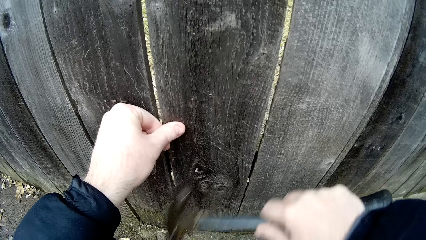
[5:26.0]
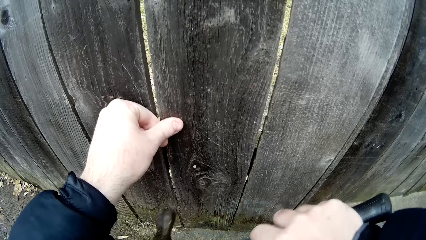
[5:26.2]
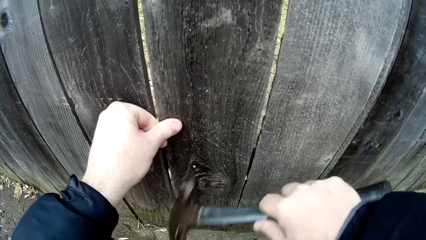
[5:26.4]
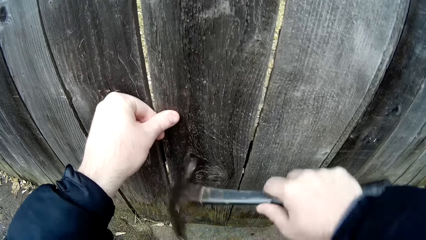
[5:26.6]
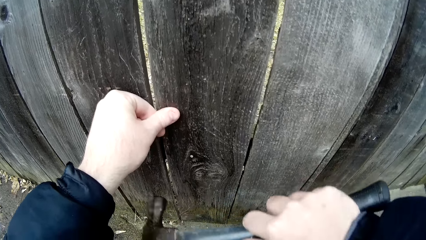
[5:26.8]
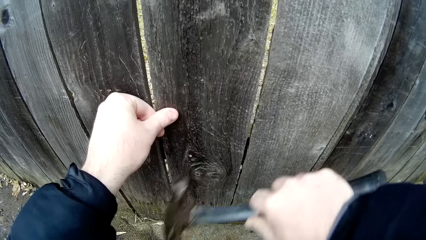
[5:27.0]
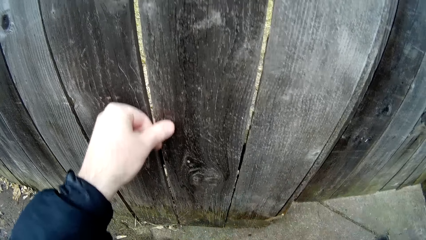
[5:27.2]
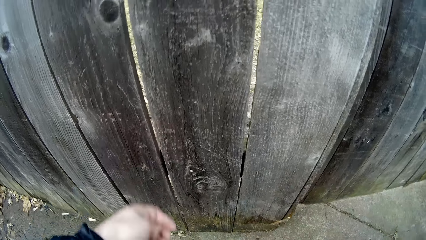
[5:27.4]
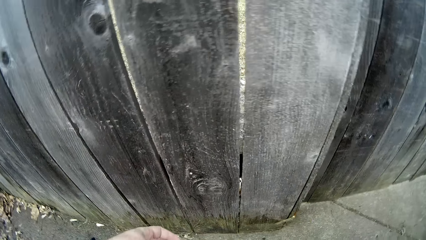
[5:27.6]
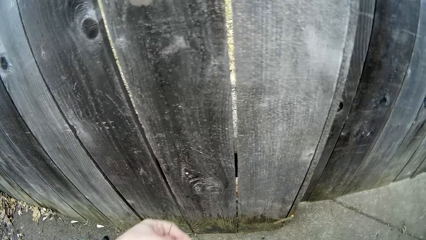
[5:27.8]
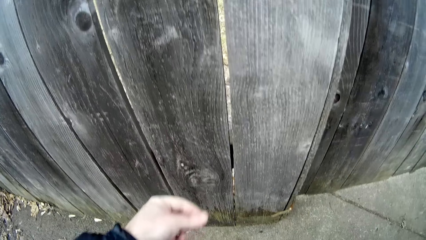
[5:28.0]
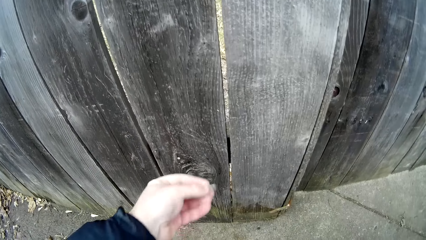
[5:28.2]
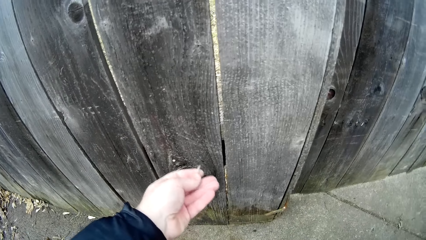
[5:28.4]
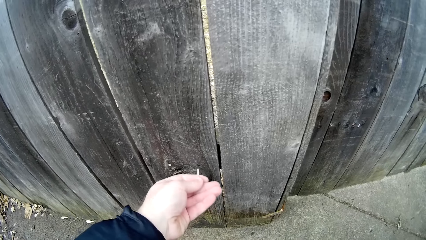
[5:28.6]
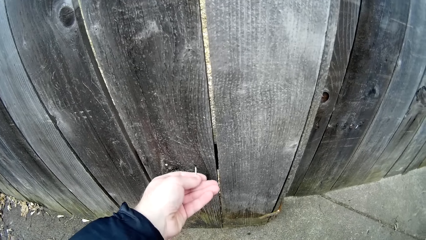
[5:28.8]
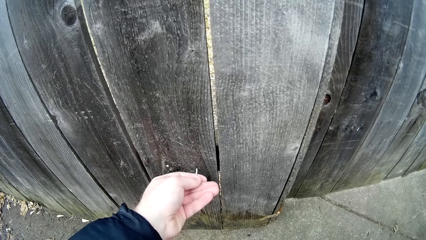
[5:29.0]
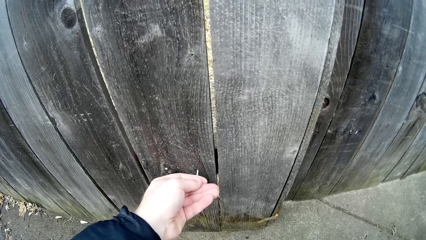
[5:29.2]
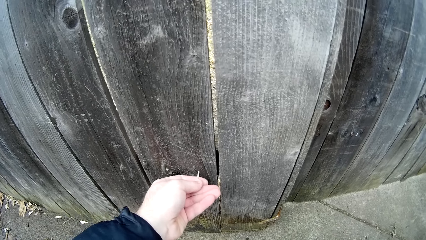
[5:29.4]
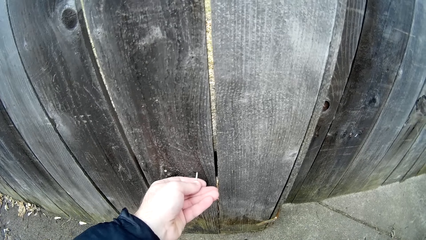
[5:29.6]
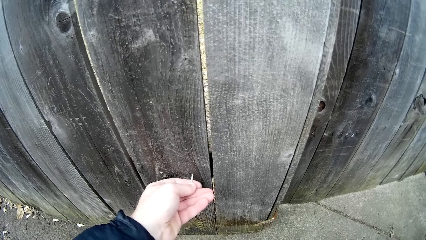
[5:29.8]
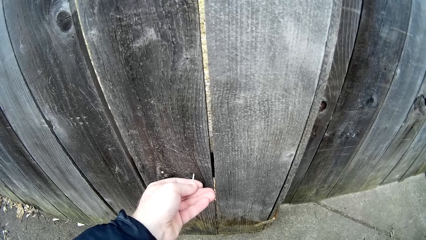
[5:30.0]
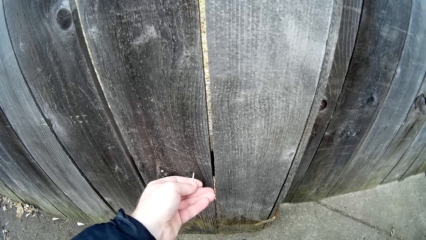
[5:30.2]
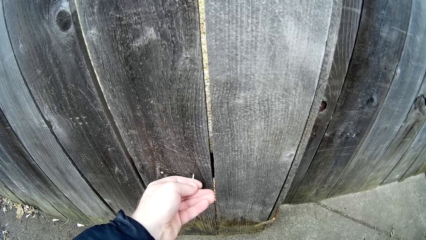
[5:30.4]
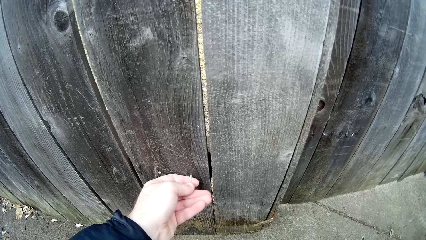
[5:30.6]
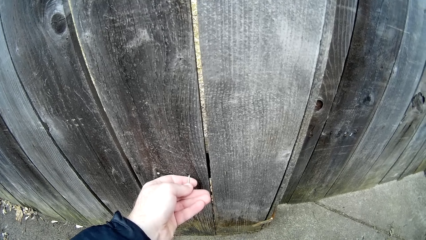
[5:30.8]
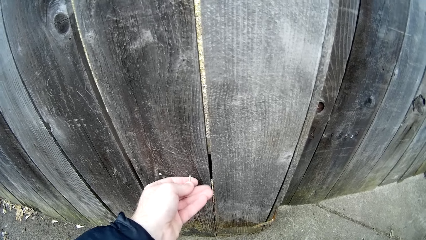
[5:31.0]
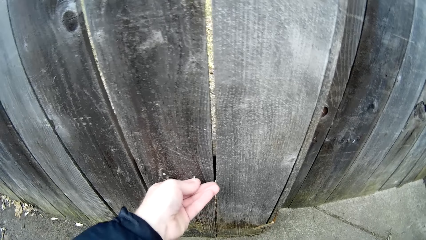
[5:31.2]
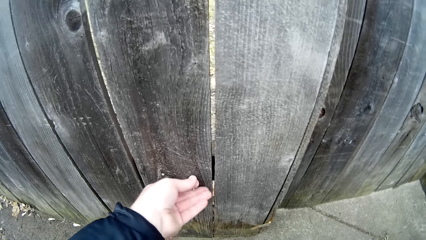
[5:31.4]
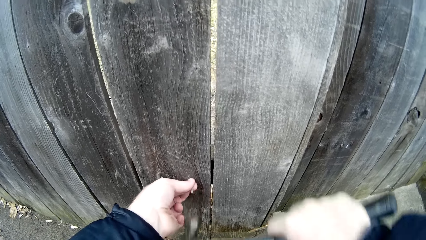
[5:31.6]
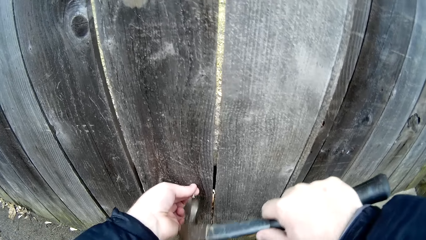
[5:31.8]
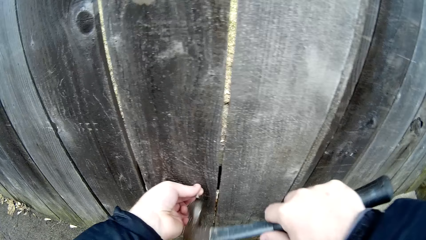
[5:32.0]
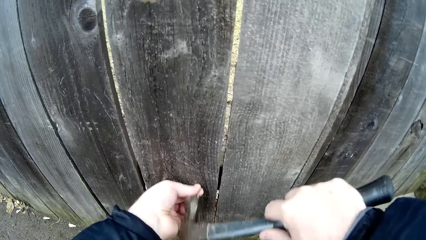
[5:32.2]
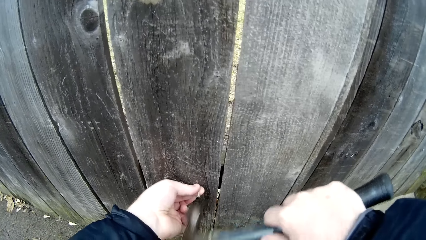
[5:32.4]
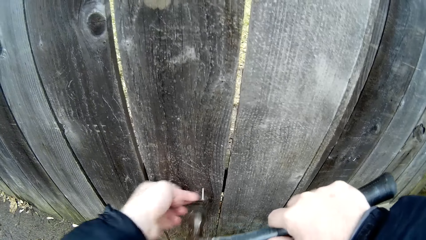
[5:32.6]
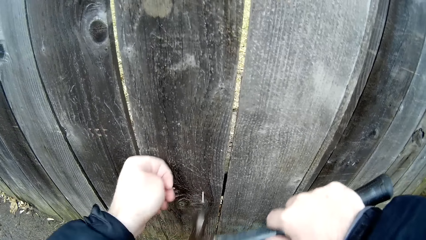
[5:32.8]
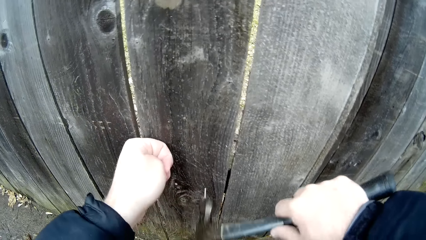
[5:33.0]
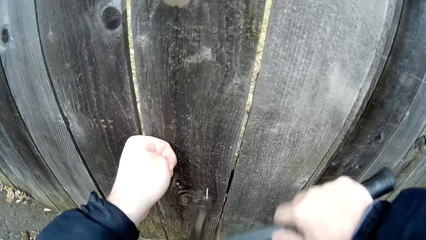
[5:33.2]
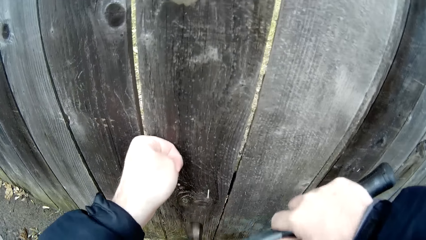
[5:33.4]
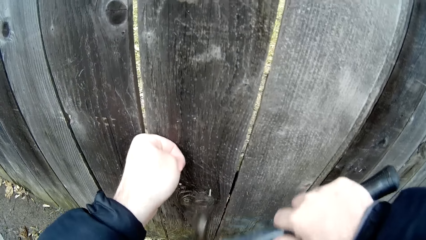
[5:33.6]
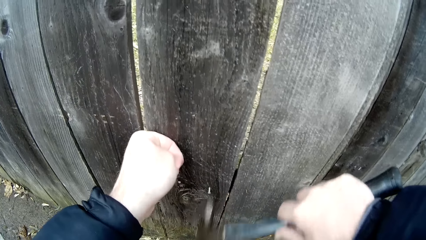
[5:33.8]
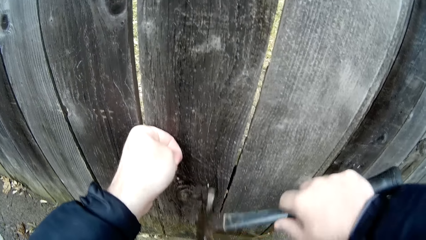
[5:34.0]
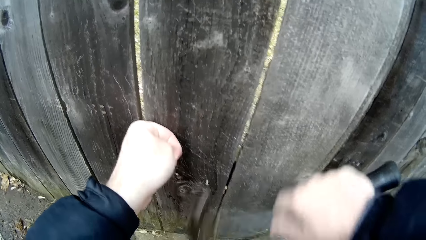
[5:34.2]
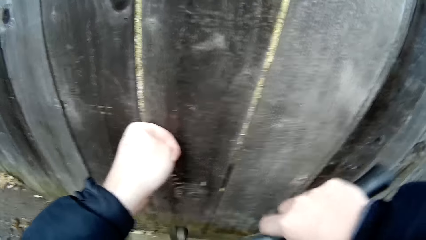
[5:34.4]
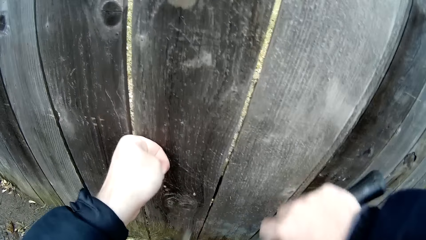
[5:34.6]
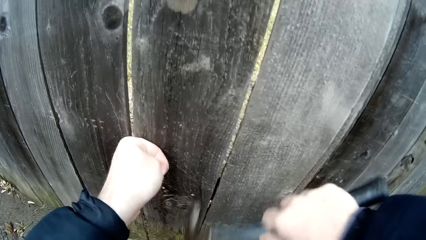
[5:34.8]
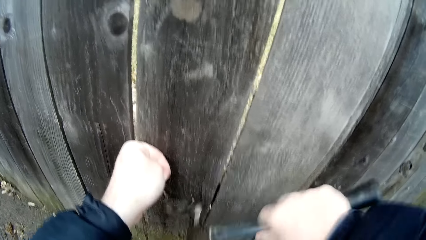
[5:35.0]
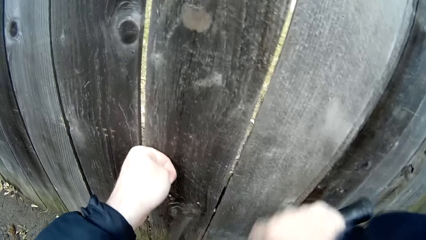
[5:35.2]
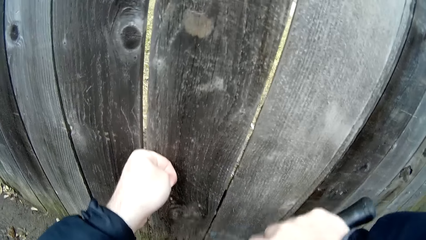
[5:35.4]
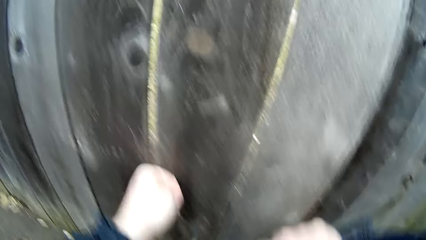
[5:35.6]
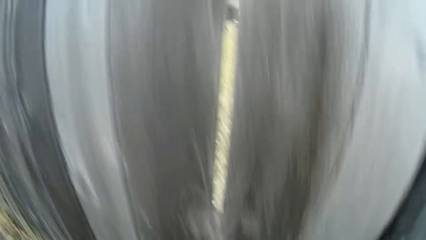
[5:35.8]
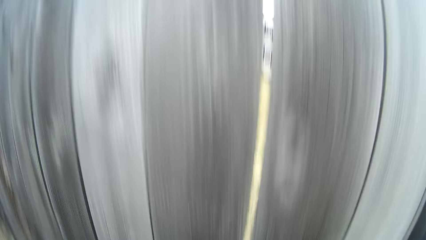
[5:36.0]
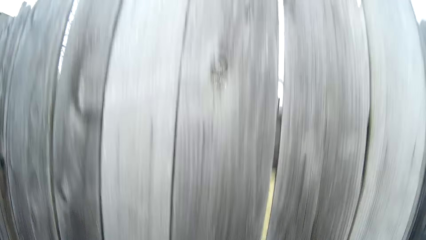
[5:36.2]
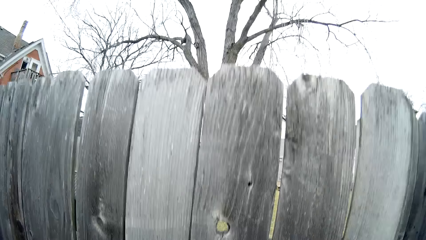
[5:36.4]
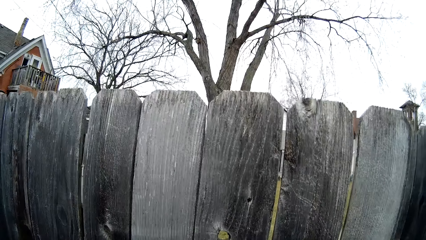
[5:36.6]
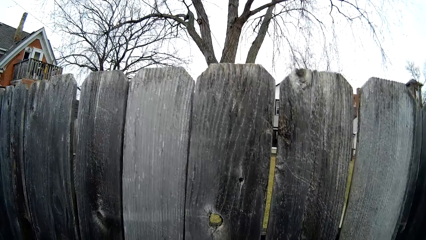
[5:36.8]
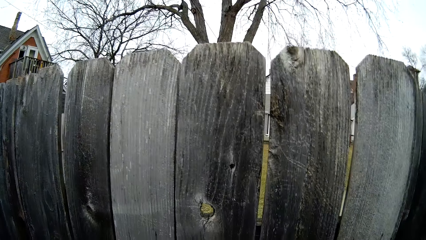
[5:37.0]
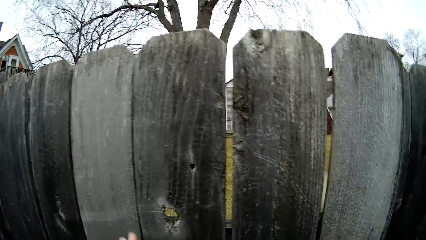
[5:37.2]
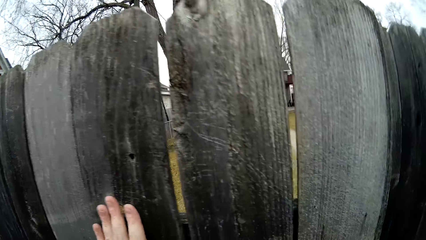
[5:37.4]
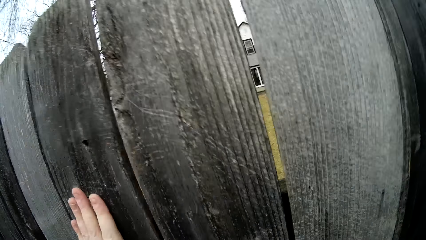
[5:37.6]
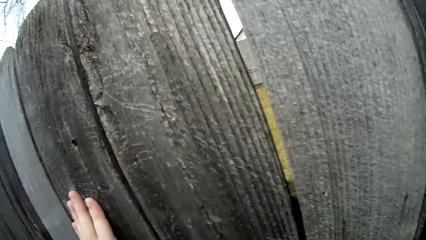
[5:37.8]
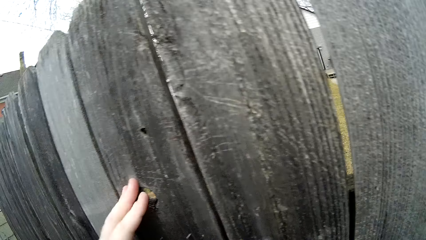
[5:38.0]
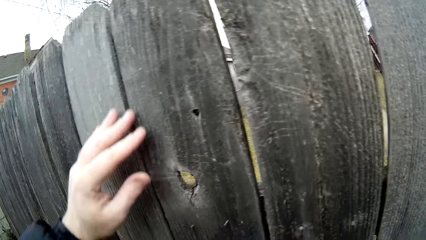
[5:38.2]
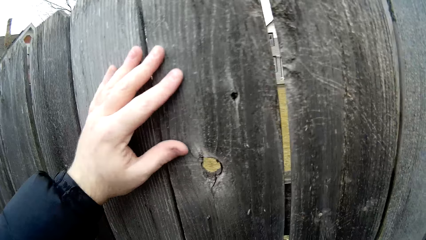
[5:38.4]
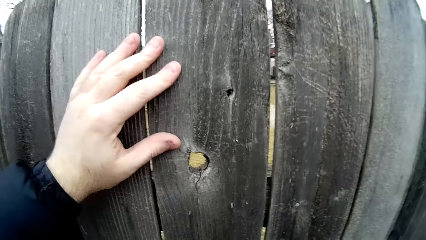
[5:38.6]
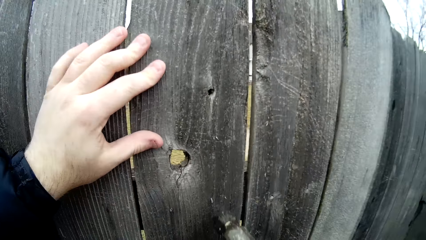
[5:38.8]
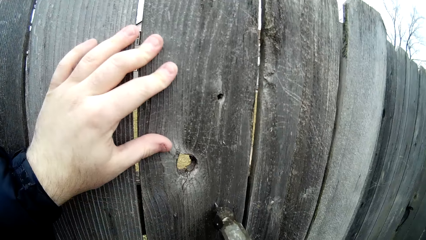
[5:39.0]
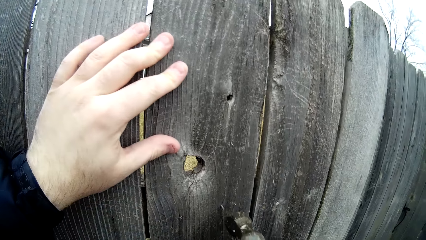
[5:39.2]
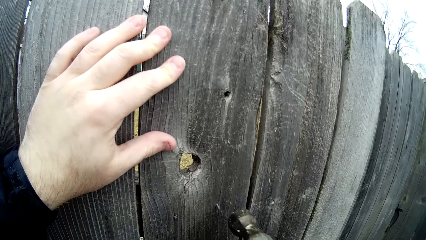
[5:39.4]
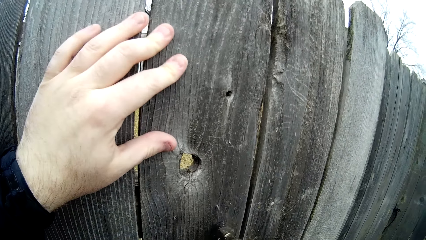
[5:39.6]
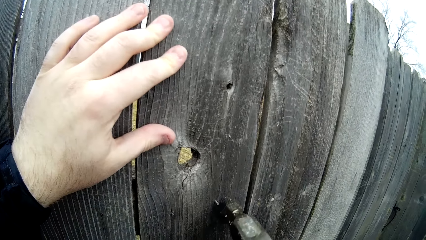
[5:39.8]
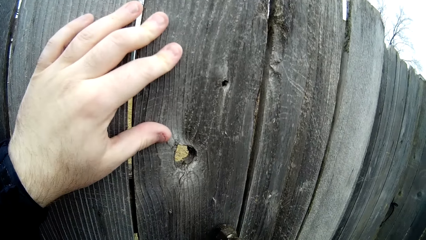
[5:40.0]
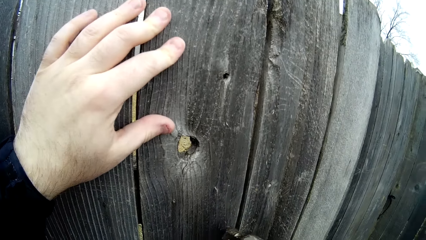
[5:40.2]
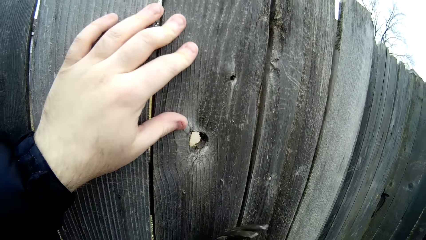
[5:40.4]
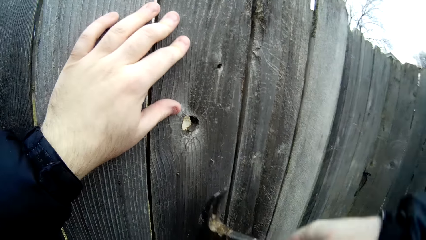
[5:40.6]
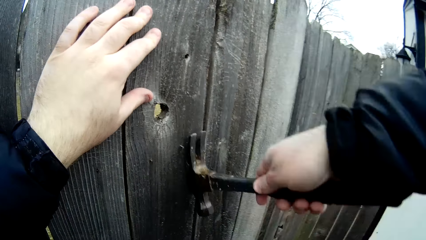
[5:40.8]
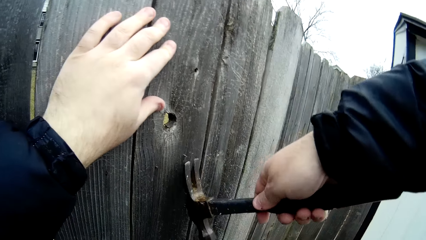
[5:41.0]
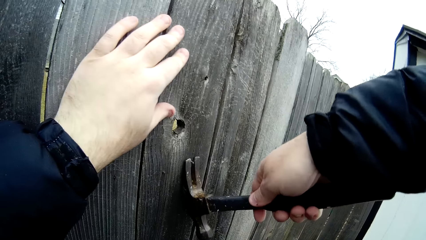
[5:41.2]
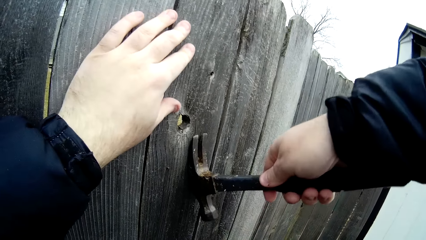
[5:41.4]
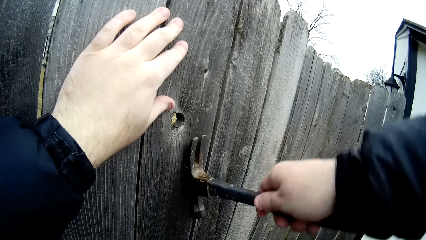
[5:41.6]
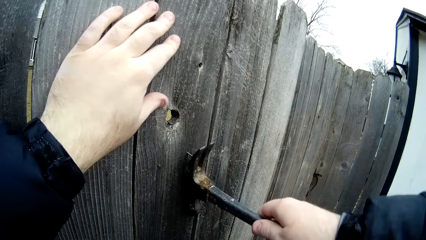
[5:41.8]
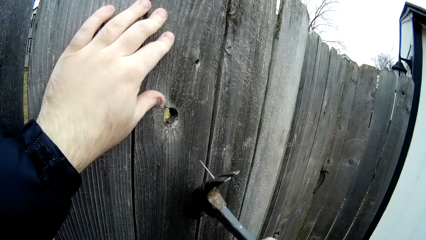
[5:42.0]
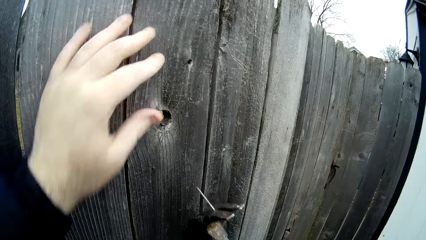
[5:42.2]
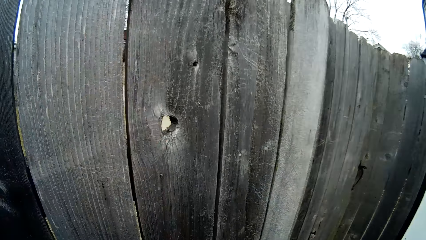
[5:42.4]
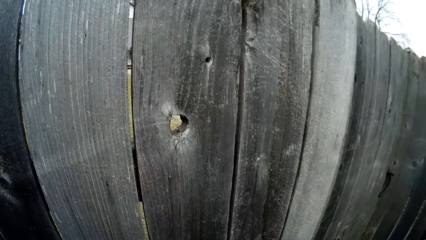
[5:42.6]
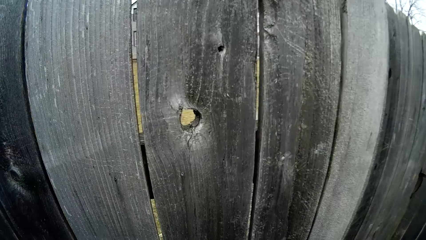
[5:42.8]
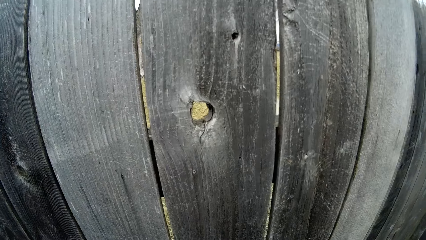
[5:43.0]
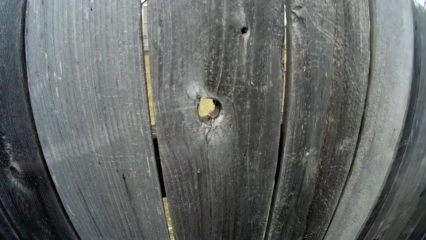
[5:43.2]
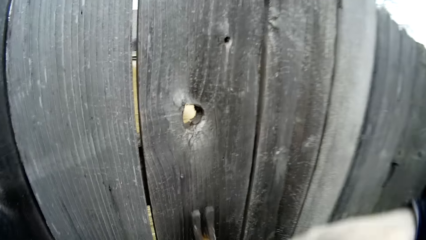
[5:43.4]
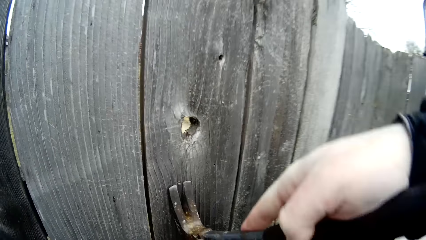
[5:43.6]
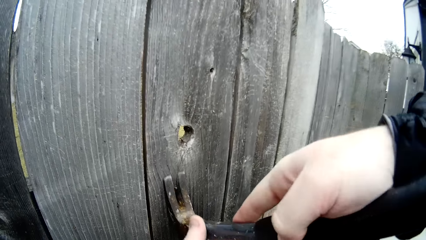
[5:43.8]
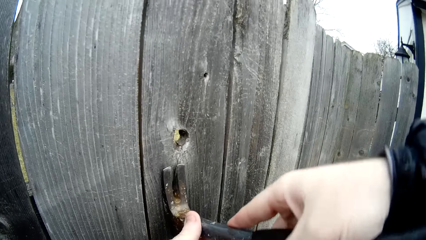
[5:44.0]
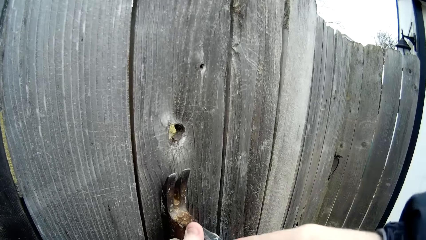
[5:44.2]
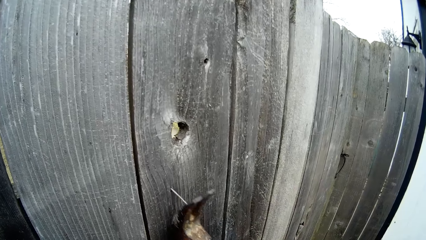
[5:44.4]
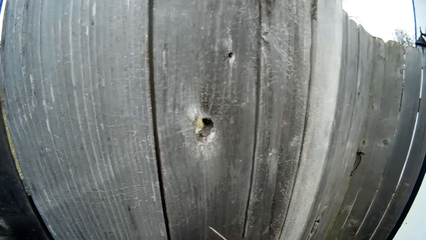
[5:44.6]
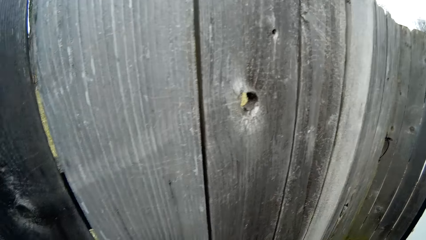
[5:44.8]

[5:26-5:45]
The camera wearer inserts a nail in a hole on a wooden picket. They hit the iron nail with a hammer. They stand up. They hold the piece of wood. They adjust the wooden picket on a wooden fence. They hit the iron nail with the hammer. They remove the iron nail from the wood using the hammer. They hold the iron nail with the left hand. They remove the iron nail from the wood using the hammer.
